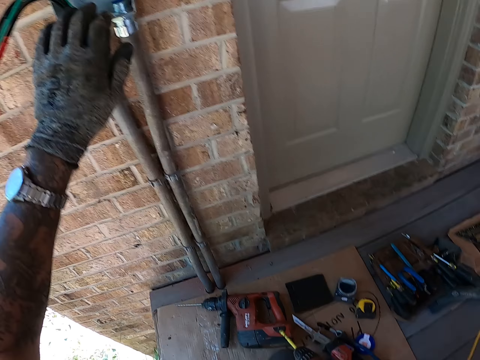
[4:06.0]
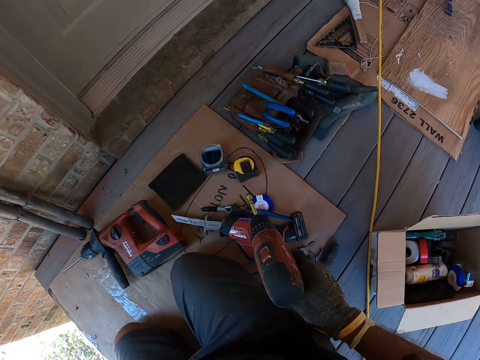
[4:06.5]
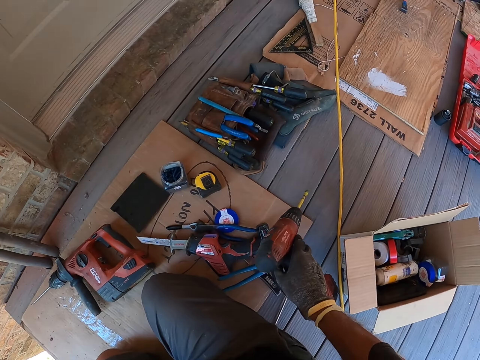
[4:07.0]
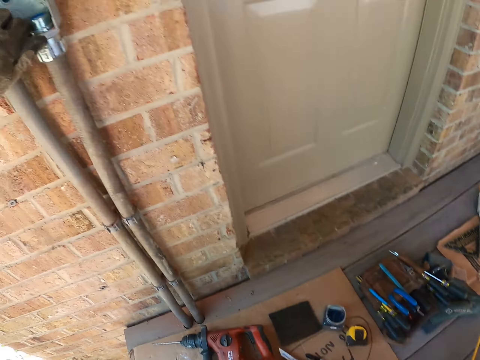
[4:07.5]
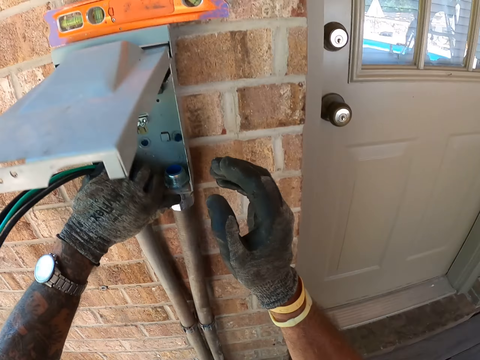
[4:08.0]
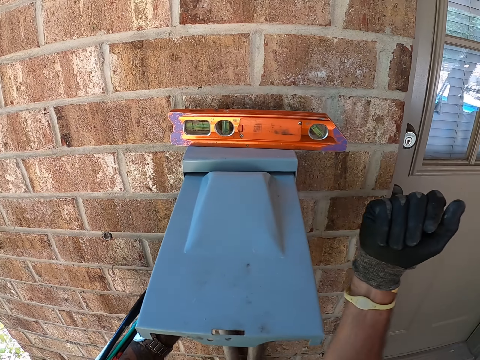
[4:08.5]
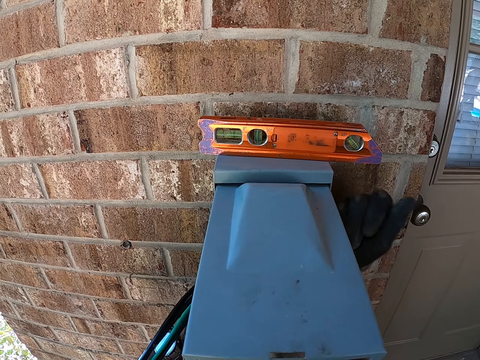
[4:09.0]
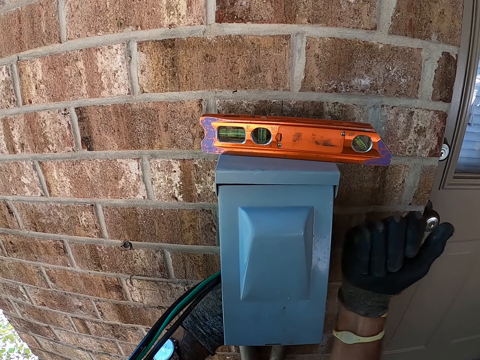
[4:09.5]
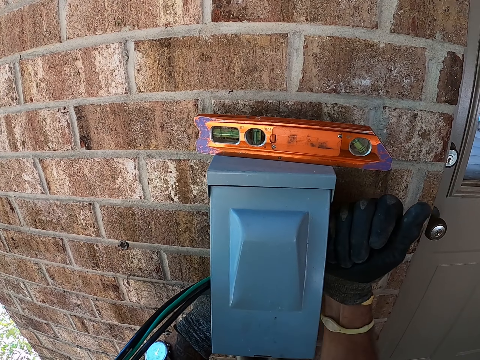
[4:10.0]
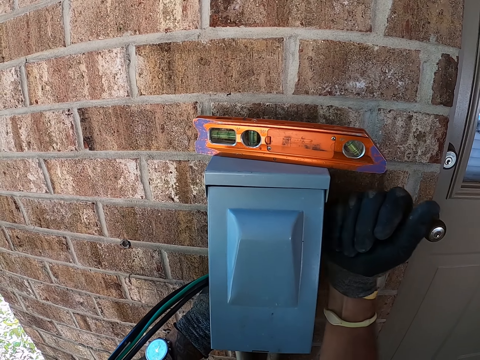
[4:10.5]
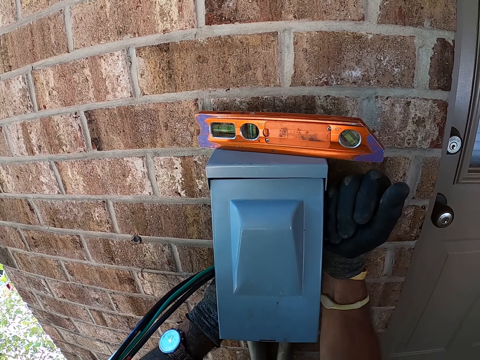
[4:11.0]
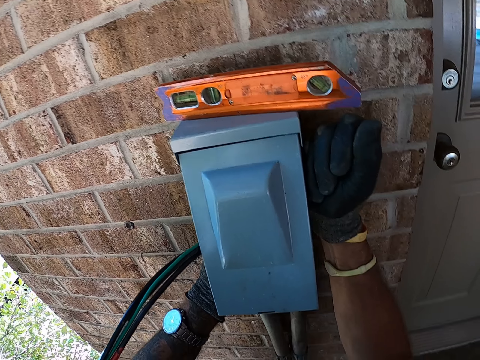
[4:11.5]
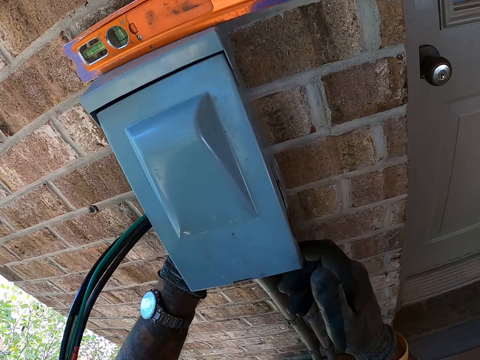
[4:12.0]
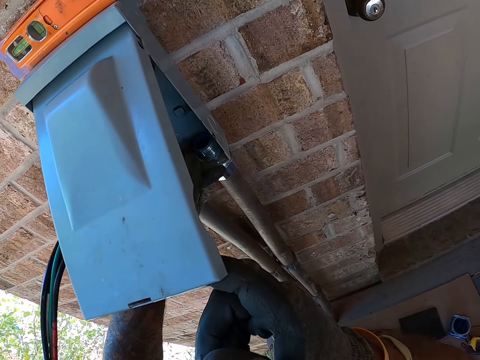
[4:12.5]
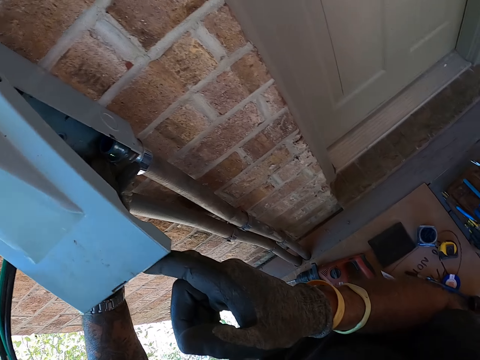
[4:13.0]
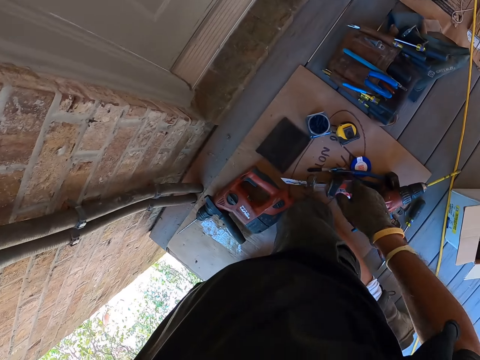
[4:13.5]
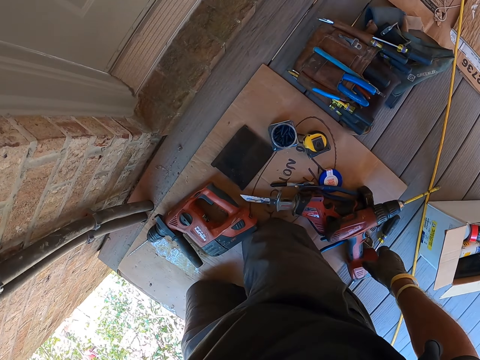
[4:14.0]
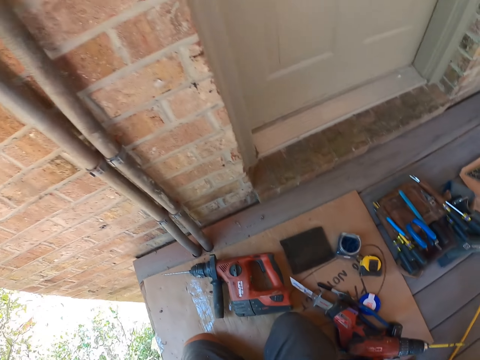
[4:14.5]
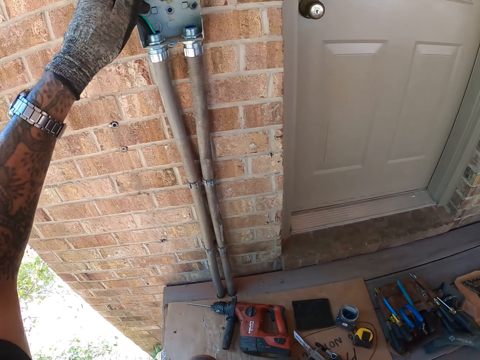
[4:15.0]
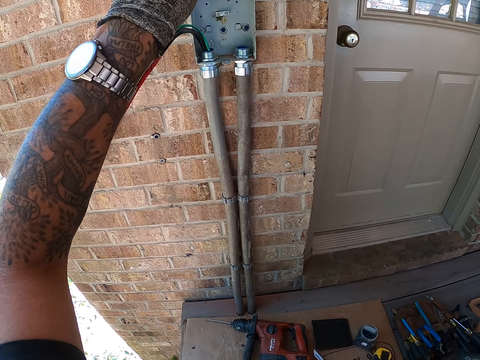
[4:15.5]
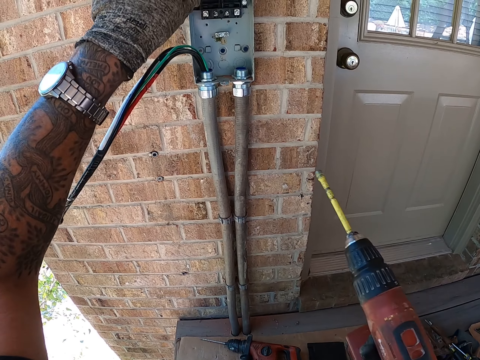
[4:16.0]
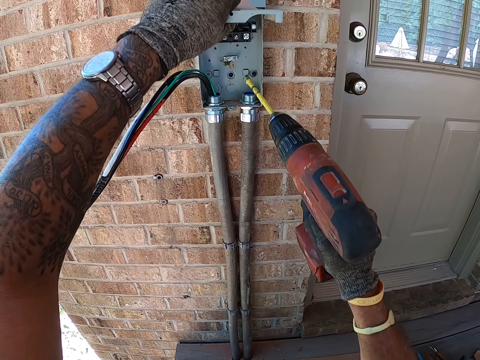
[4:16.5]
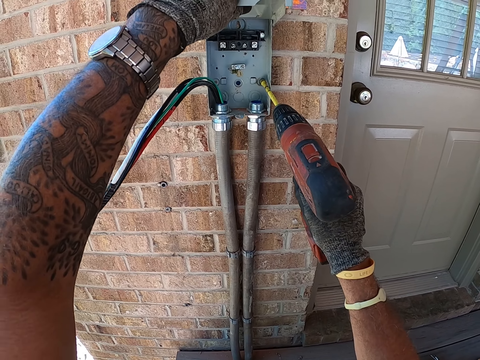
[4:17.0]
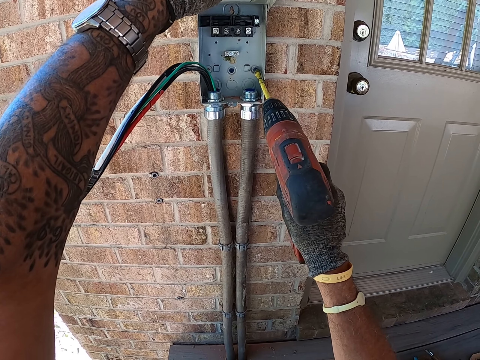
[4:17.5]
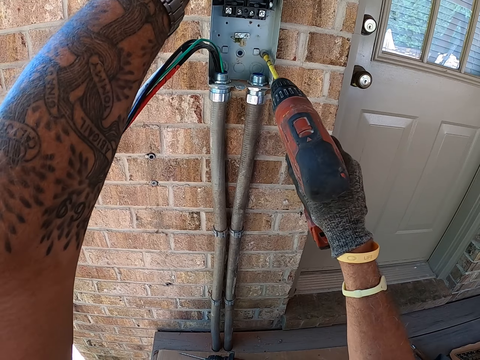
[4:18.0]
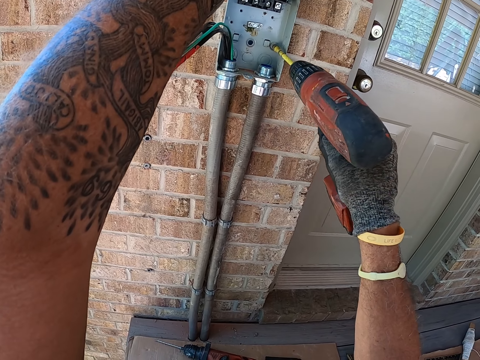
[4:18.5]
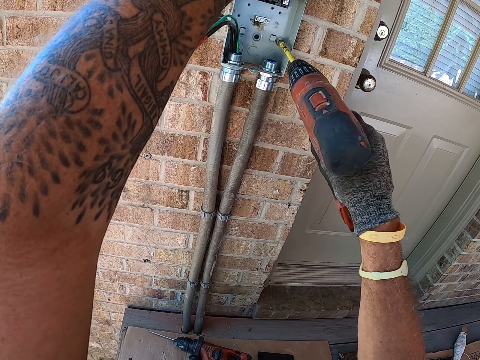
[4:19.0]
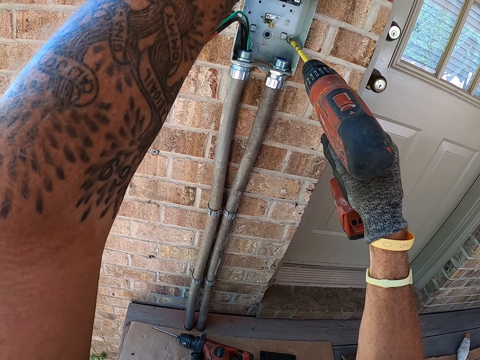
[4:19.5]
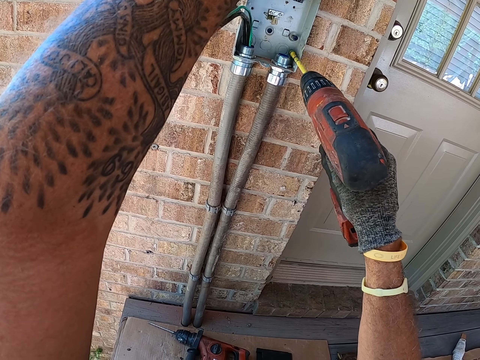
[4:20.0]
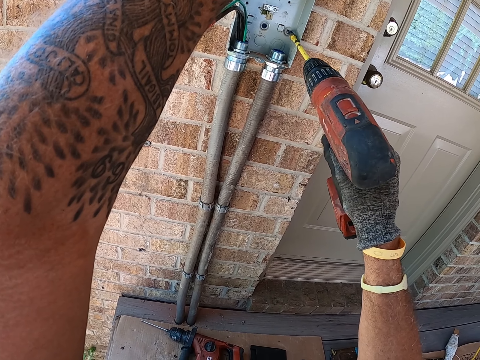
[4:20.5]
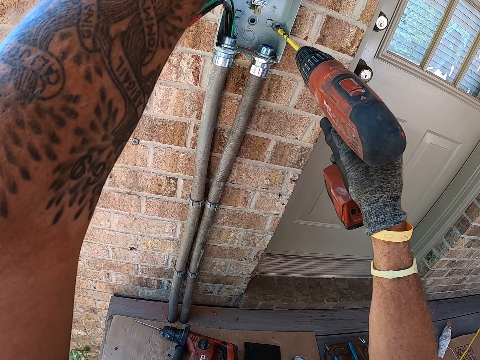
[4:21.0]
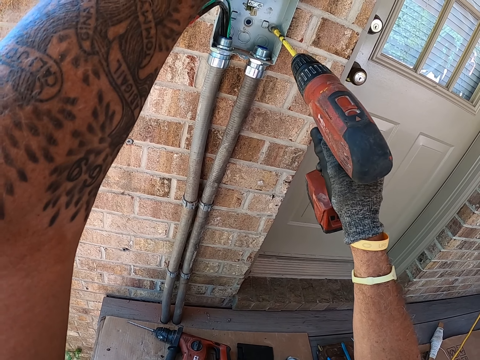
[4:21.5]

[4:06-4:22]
The camera wearer moves around. They put the hand drill on the floor. They tap the meter box with the hand. They uncover the meter box. They move around. They pick up the hand drill on the floor. They hold the meter box with the left hand. They make a drill on the meter box. They remove a screw in the box with the hand drill.

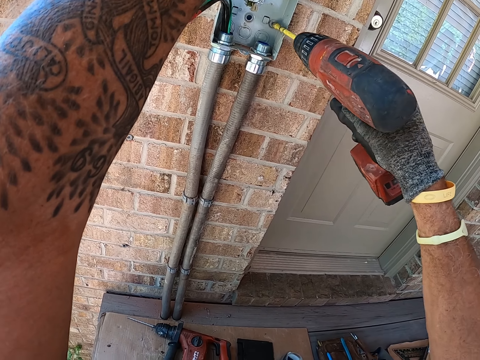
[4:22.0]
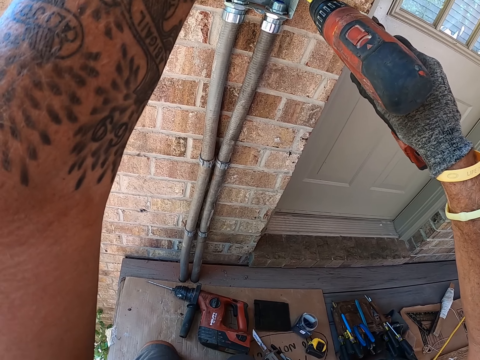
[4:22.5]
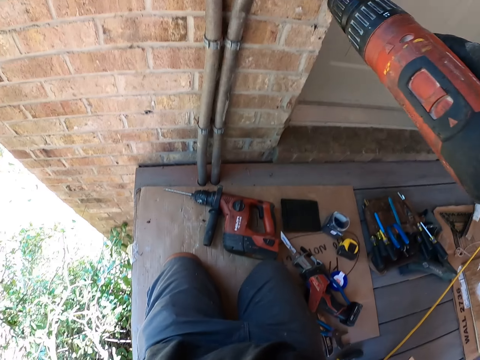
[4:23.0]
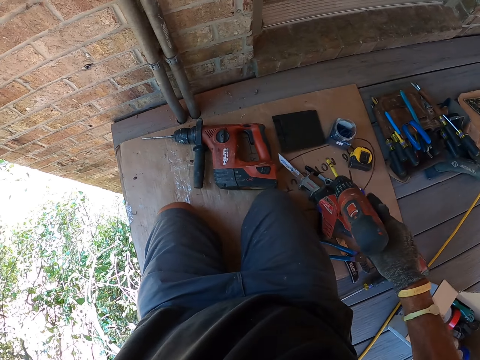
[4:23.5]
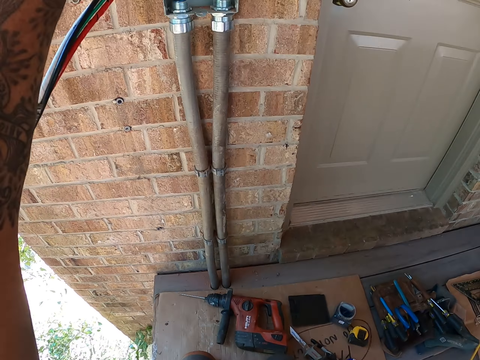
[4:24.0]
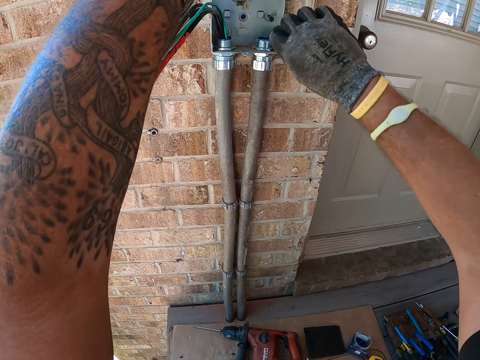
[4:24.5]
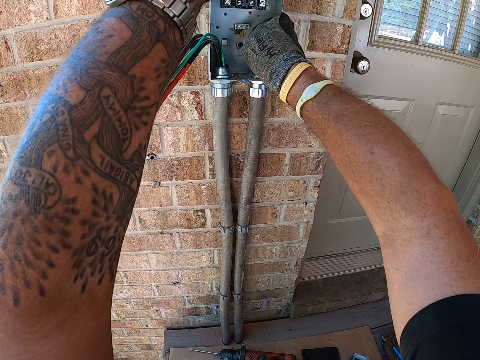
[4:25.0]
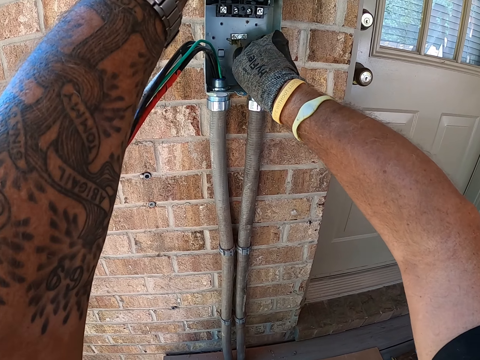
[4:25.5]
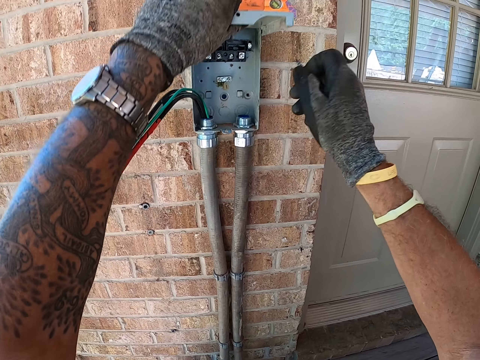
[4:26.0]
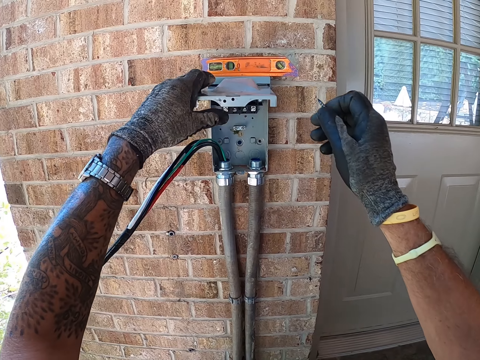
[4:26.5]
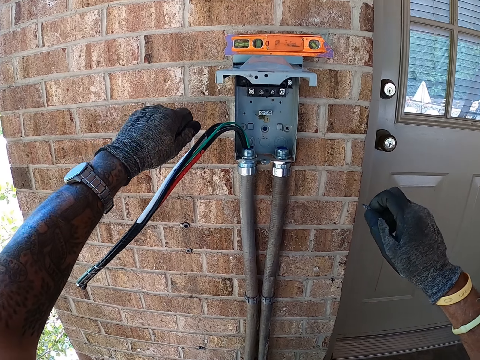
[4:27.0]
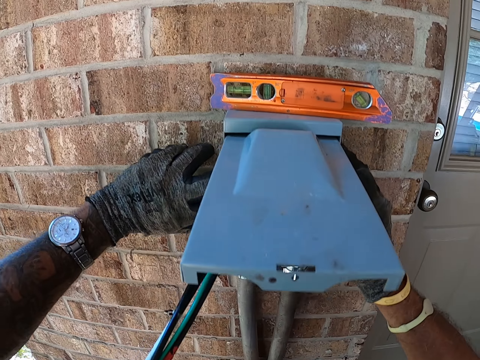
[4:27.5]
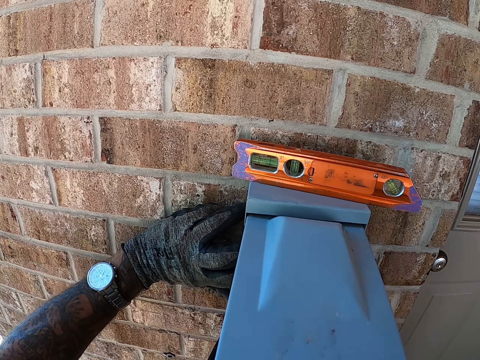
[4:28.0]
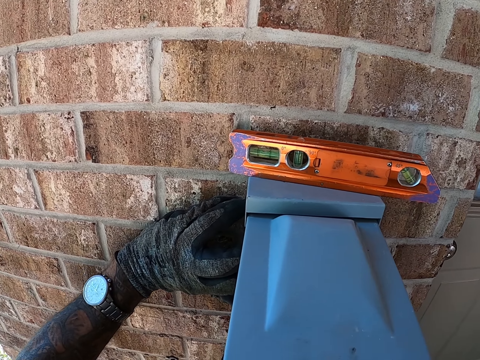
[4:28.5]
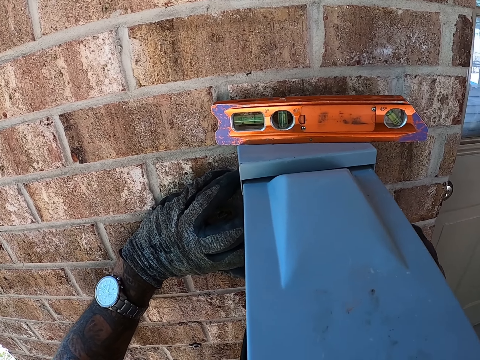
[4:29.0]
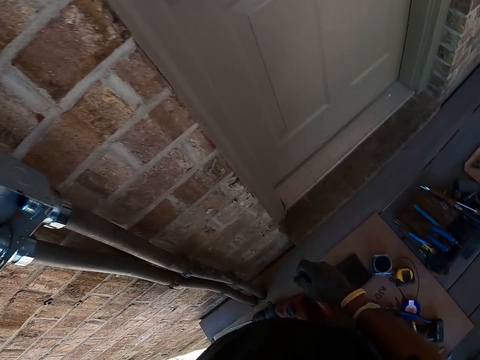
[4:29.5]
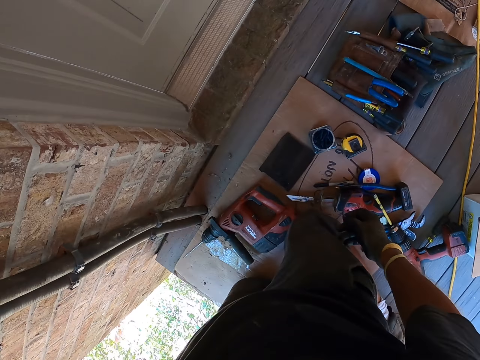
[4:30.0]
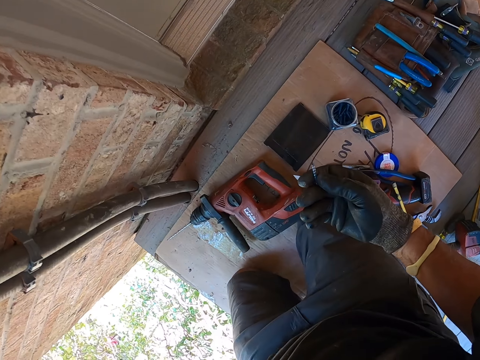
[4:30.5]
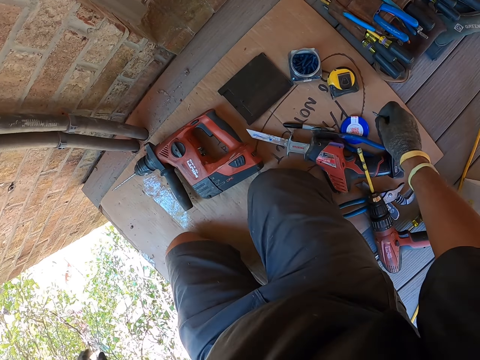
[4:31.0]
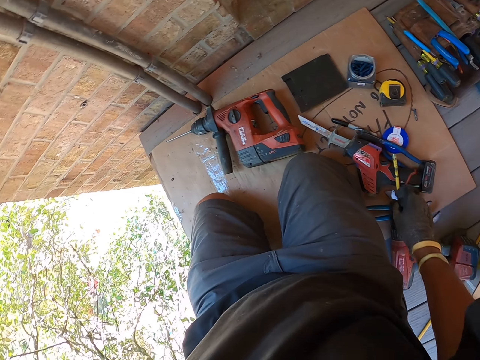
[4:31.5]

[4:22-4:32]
The camera wearer puts the hand drill on the floor. They pick up a screw on the box. They fix something on the meter box. They move their hands. They hold the box. They move around. They look at the screw. They put the screw on a carton. They throw a screw down.
